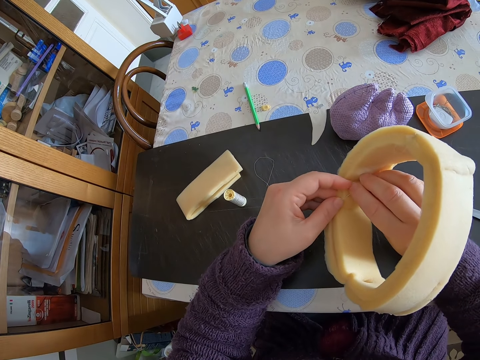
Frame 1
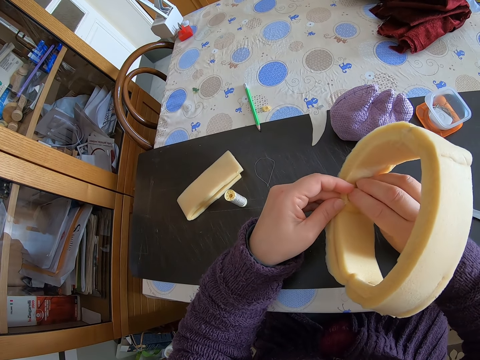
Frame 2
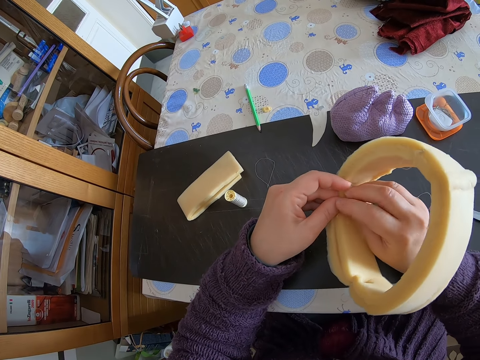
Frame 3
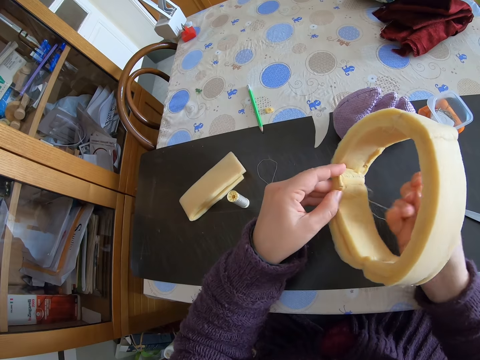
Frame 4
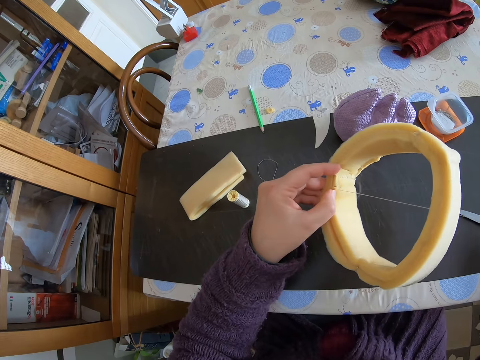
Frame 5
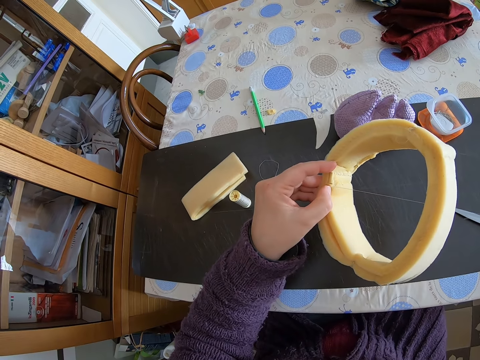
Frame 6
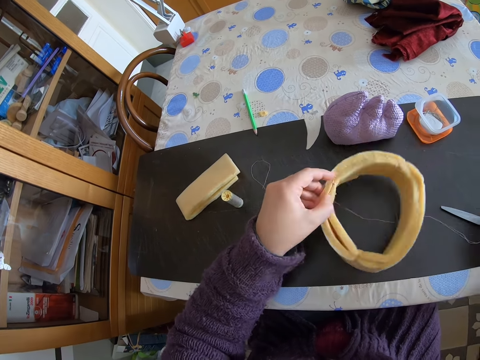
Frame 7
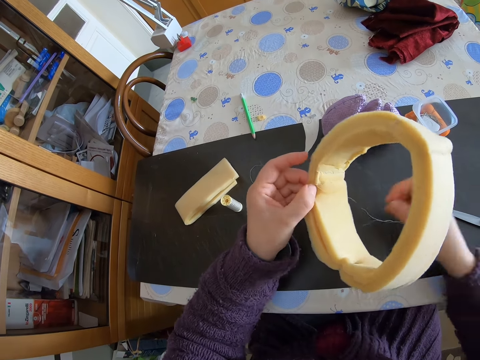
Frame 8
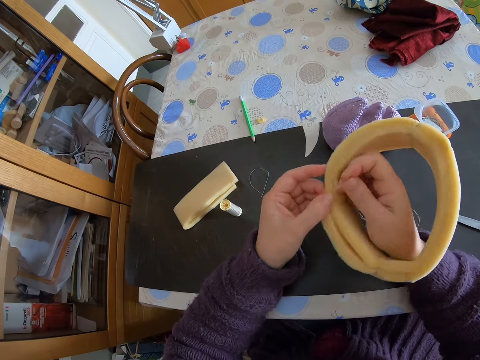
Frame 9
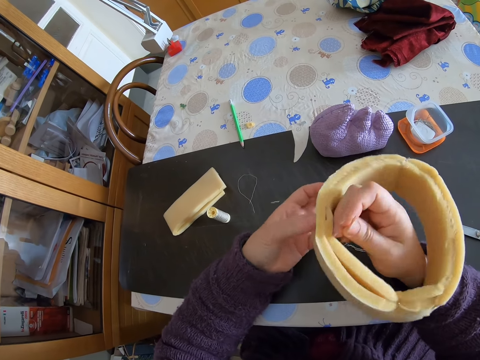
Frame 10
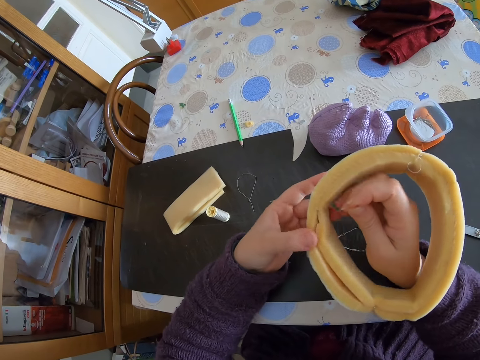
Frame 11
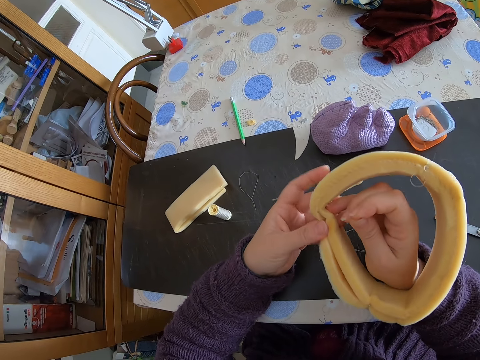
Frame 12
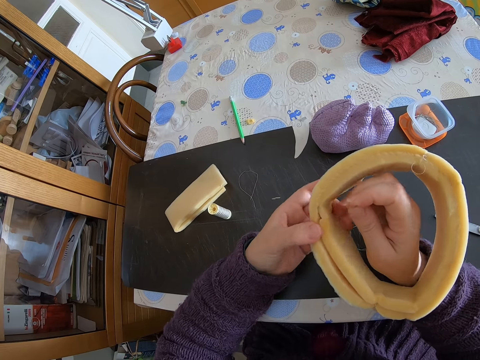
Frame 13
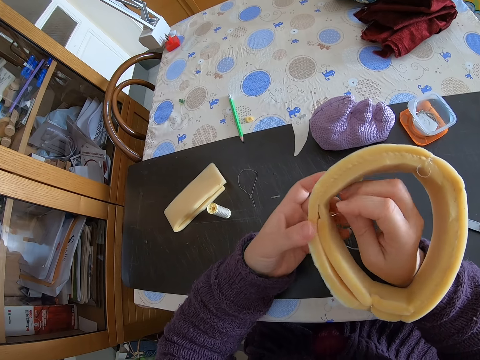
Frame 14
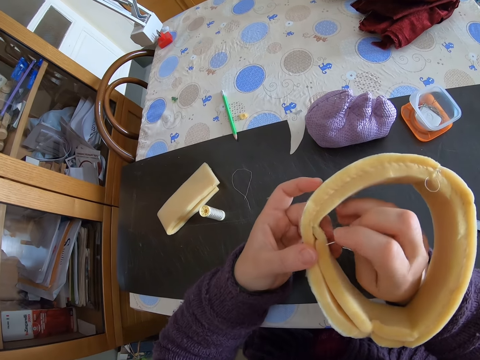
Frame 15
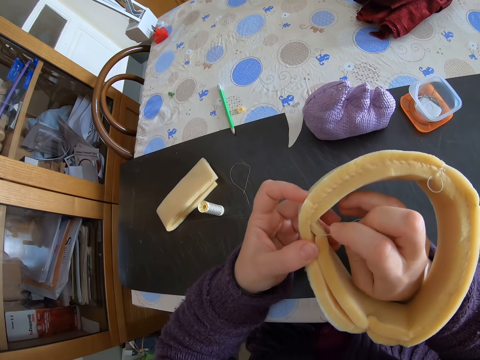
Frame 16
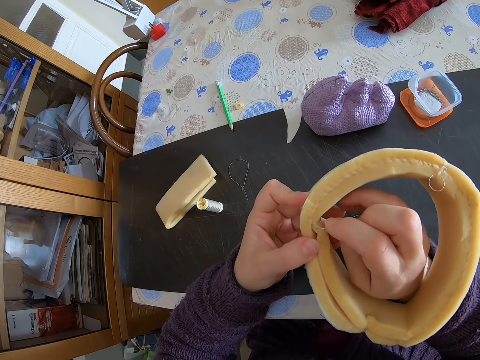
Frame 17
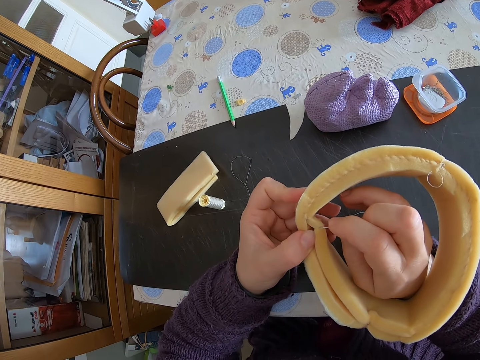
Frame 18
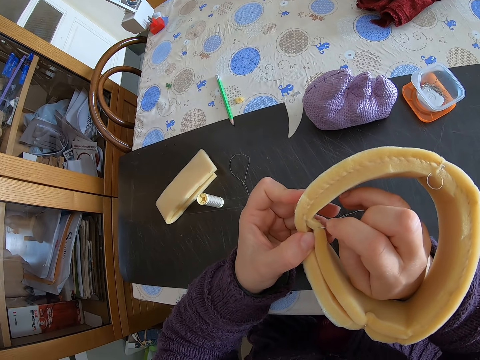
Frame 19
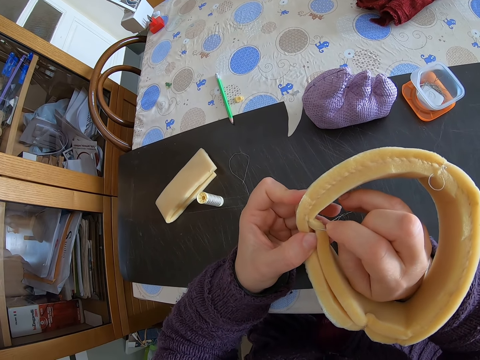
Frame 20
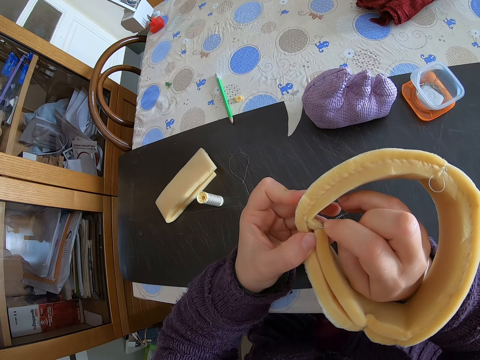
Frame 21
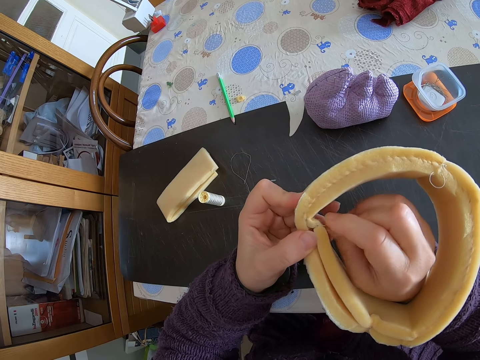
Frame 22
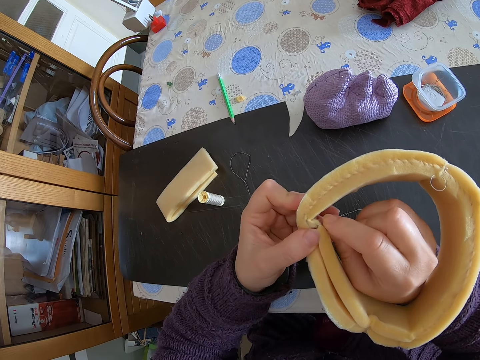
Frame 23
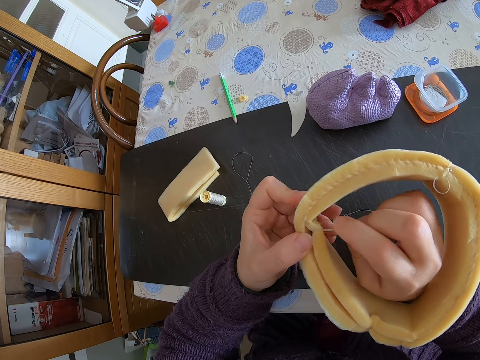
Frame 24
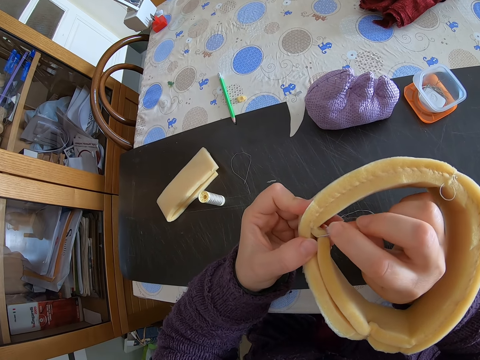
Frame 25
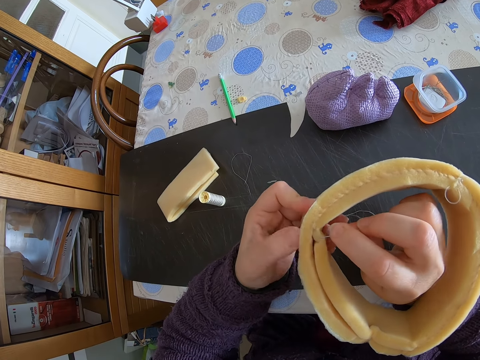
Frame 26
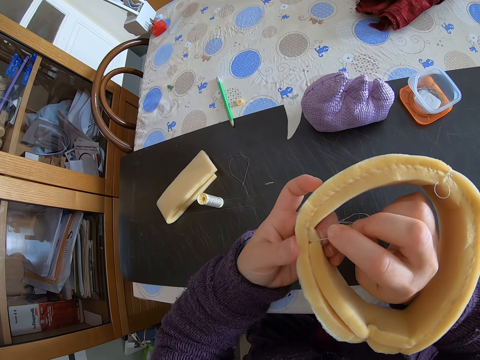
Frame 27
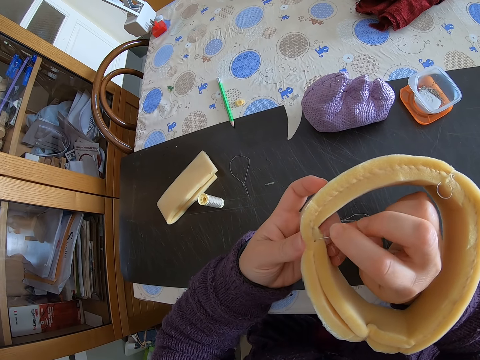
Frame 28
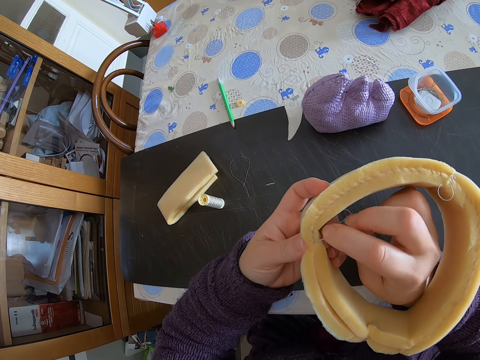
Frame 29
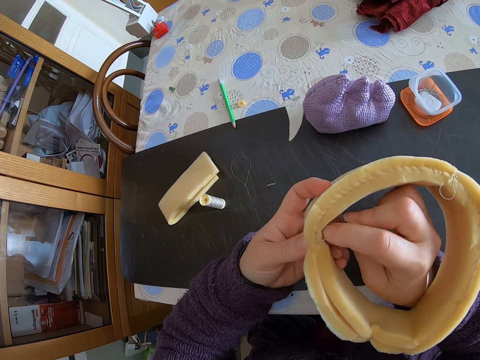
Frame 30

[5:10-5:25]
The camera wearer lowers the round shaped foam. They adjust the round shaped foam. They continue sewing the round shaped foam.

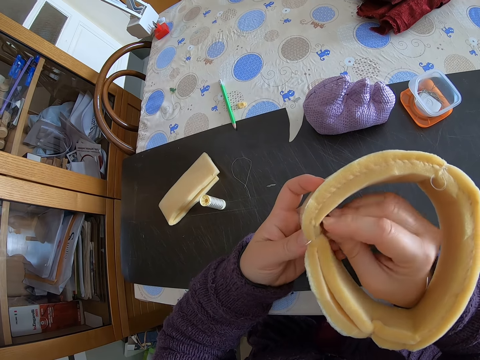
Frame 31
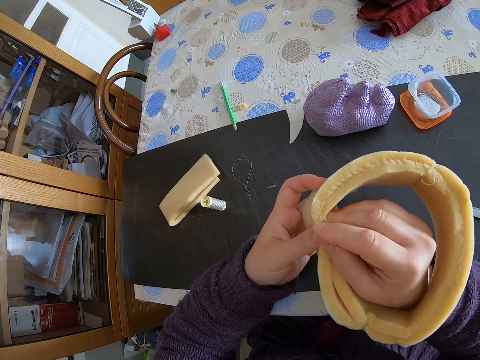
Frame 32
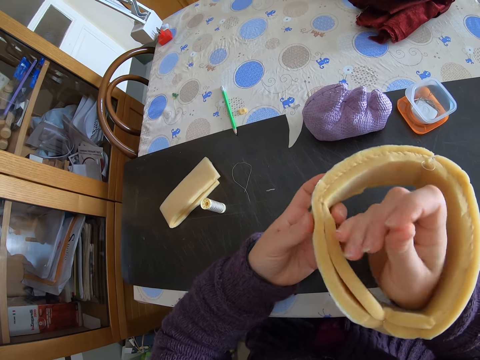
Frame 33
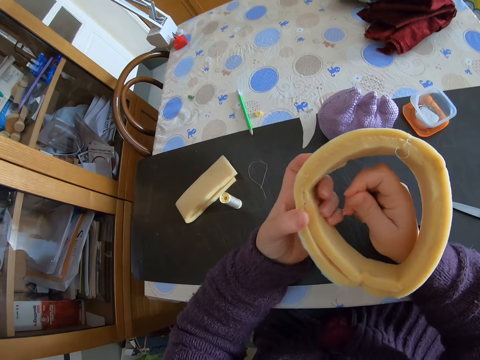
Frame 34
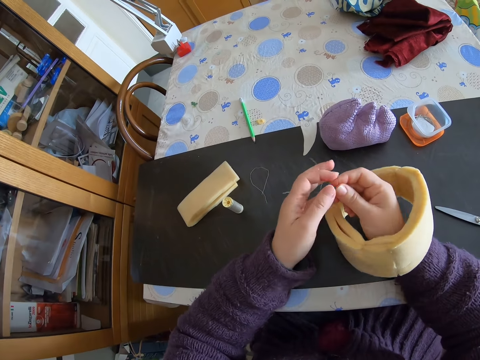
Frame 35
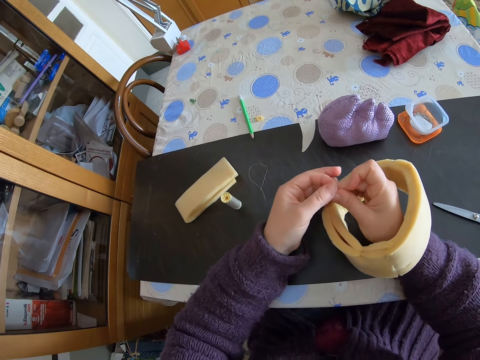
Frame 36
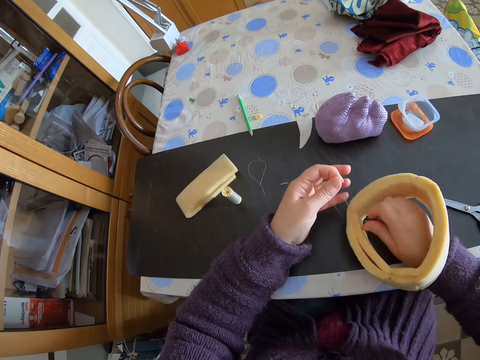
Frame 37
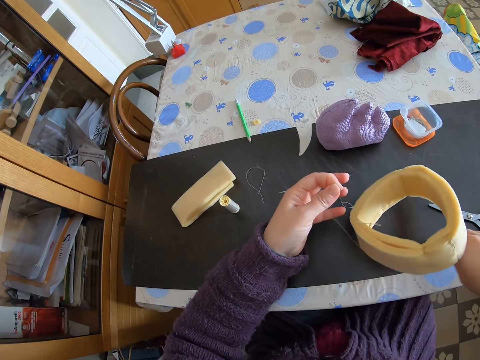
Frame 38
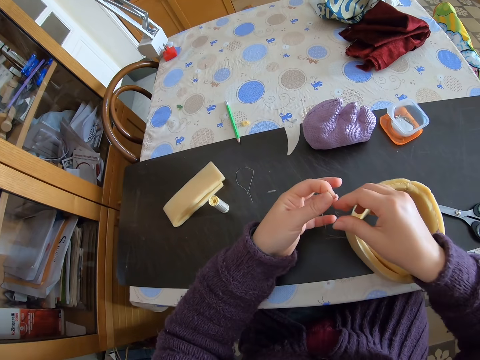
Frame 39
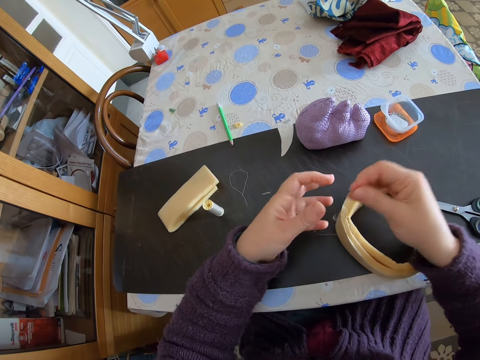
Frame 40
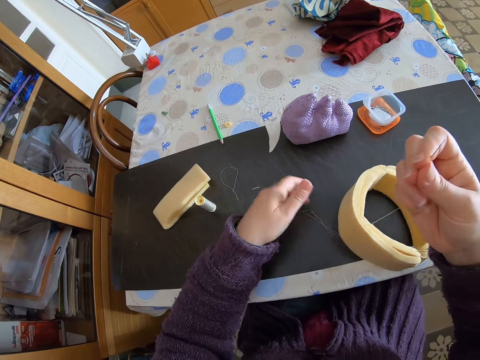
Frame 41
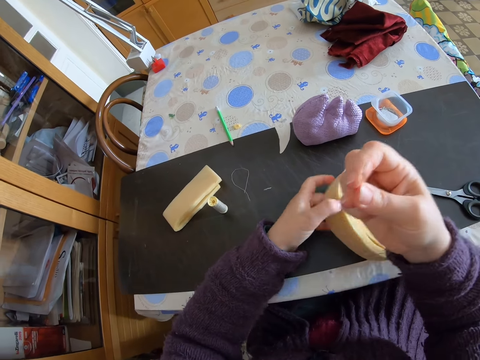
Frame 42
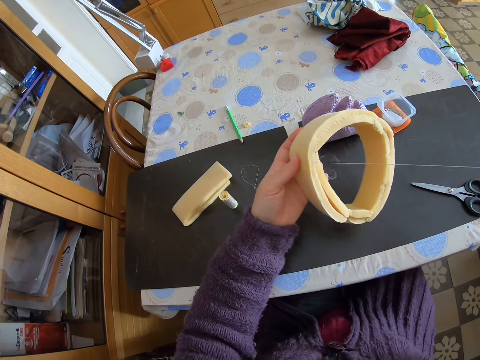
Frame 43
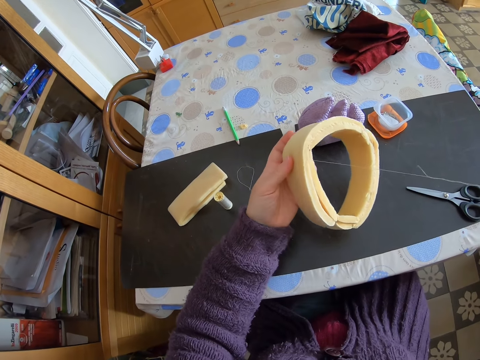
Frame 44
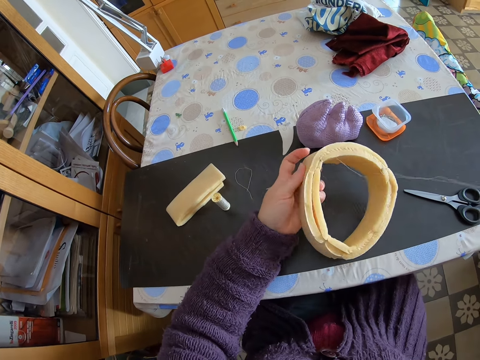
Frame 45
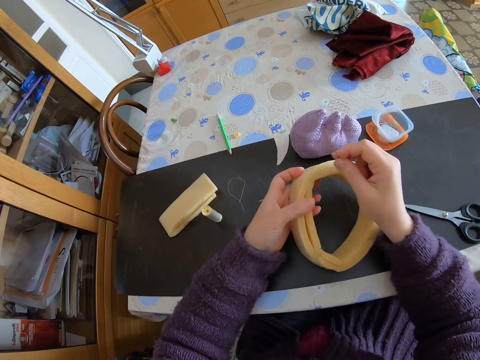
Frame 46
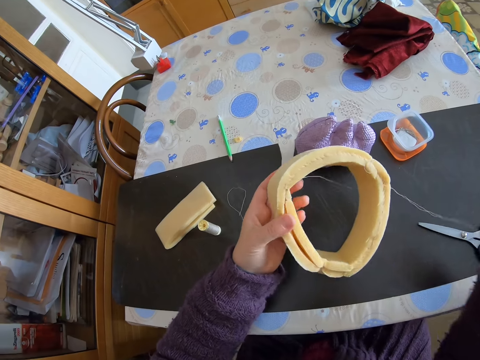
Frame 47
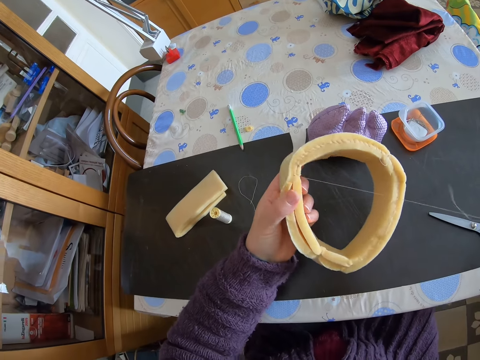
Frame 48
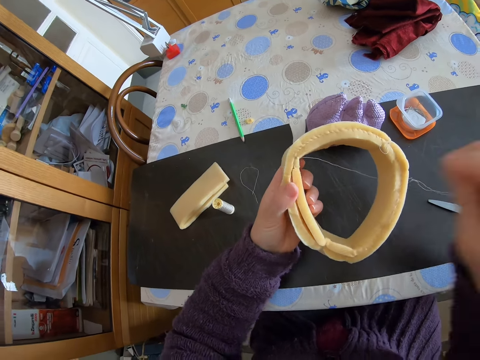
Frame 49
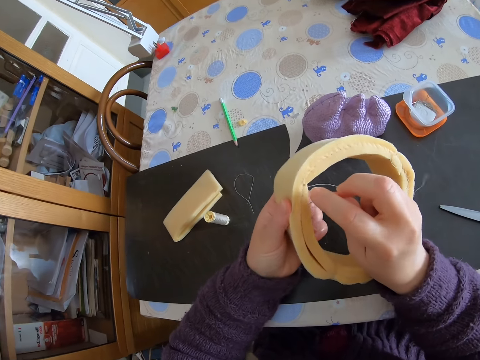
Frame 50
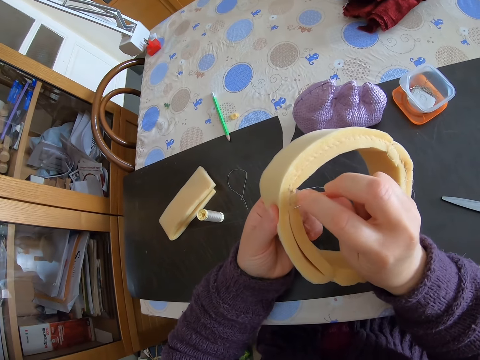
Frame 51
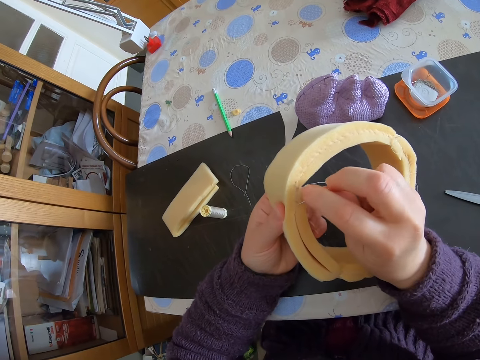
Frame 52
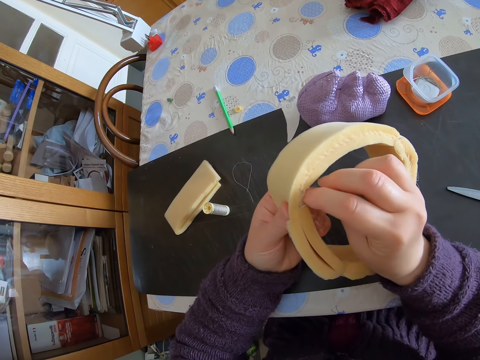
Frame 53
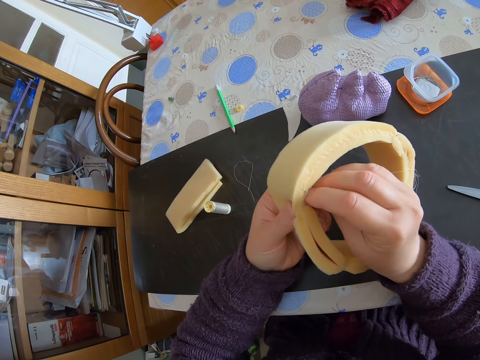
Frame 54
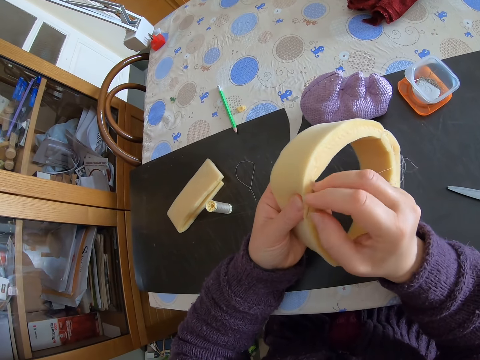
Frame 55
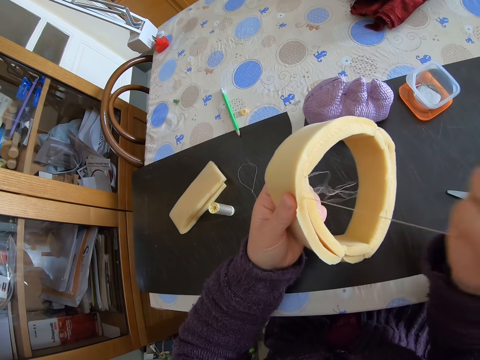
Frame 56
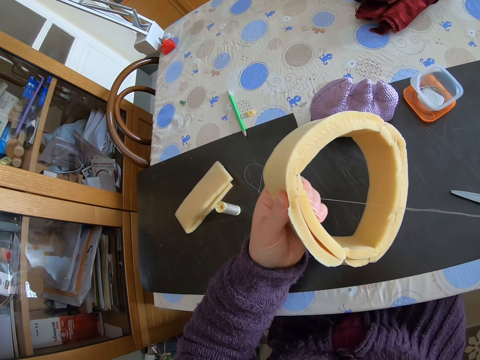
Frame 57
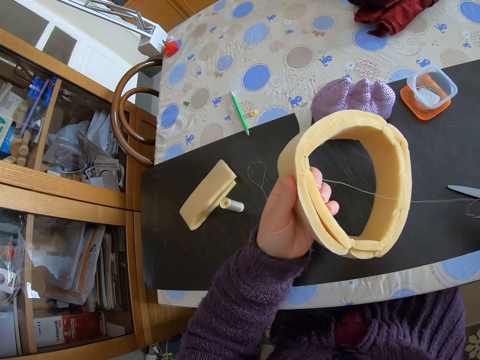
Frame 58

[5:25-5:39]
The camera wearer passes the needle and the thread from her right hand to her left hand. She holds the needle with both hands. She holds the needle with her hand. She puts the round shaped foam on the table with the palm of her right hand on the table. She removes her hand from the table. She passes the needle and the thread from her left hand to her right hand. She holds the needle with her other hand. She picks up the round shaped foam with her left hand. She holds the decoration. She pulls the needle and the thread with her right hand. She sews the round shaped foam.
